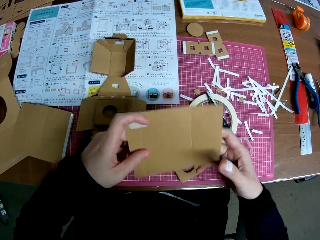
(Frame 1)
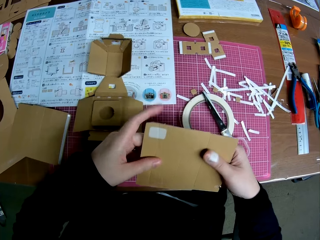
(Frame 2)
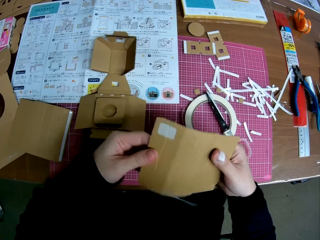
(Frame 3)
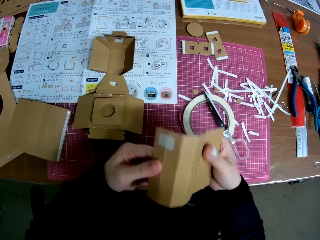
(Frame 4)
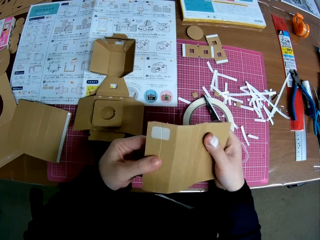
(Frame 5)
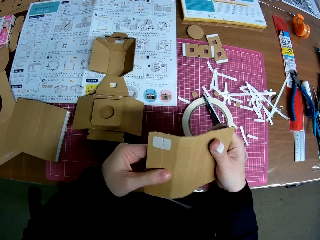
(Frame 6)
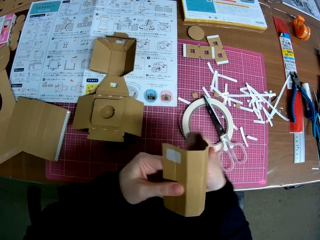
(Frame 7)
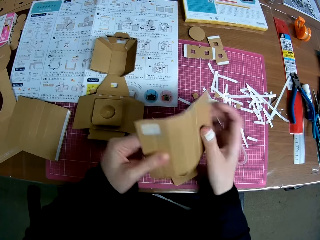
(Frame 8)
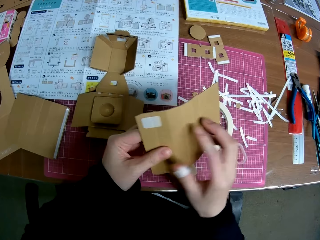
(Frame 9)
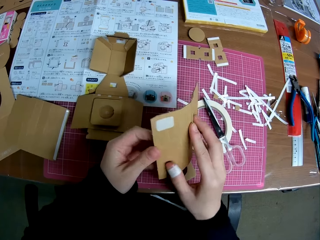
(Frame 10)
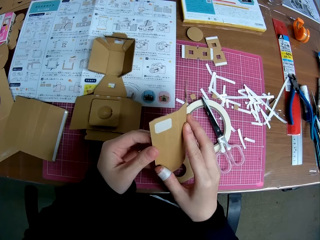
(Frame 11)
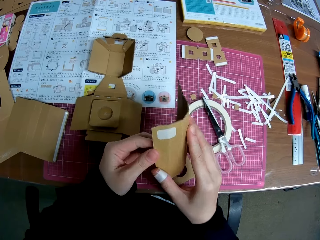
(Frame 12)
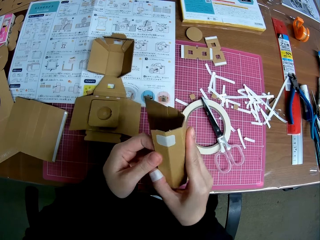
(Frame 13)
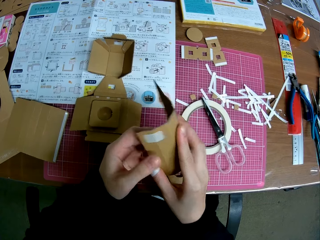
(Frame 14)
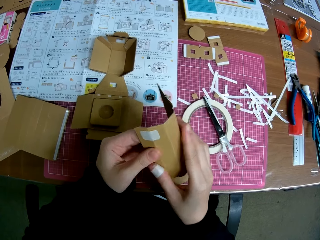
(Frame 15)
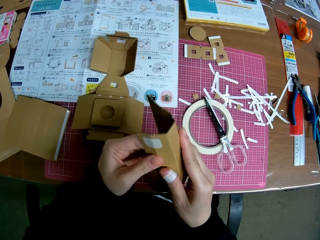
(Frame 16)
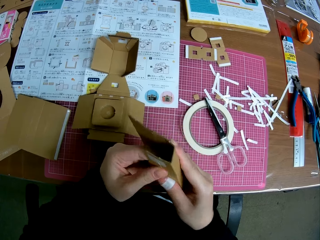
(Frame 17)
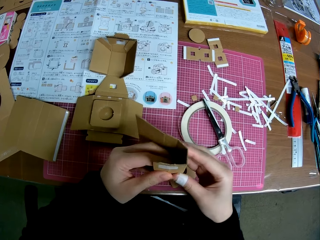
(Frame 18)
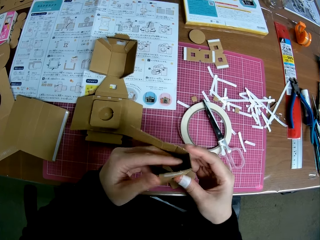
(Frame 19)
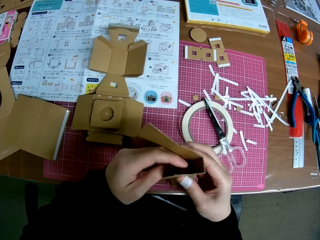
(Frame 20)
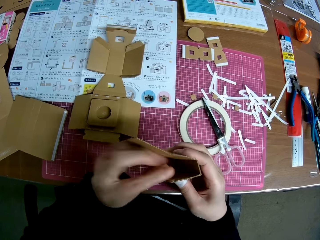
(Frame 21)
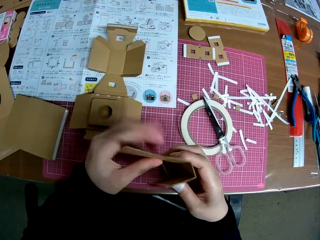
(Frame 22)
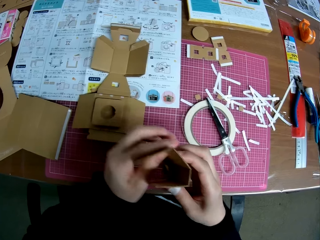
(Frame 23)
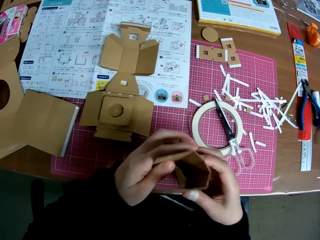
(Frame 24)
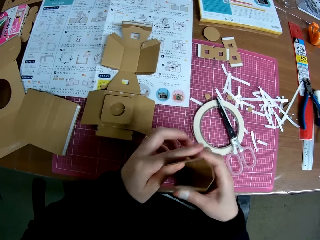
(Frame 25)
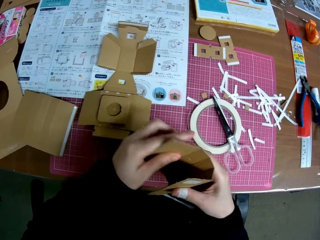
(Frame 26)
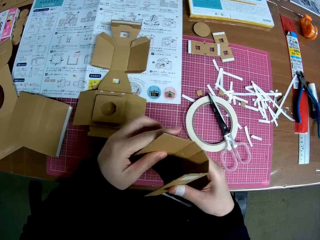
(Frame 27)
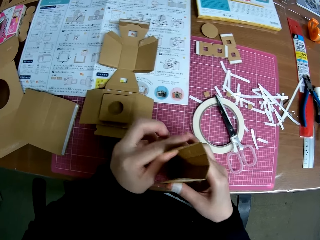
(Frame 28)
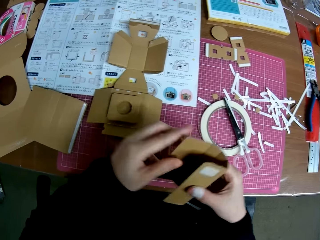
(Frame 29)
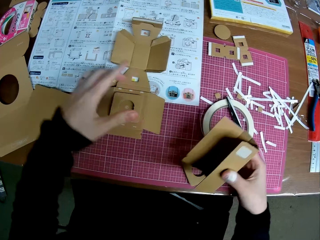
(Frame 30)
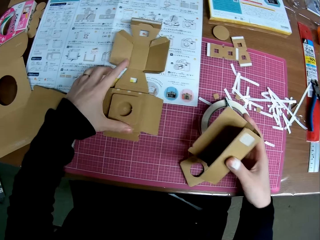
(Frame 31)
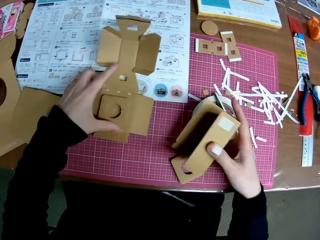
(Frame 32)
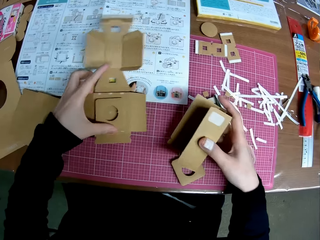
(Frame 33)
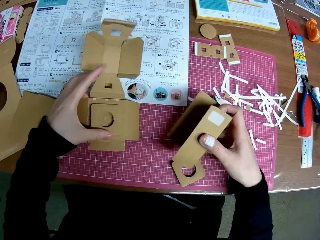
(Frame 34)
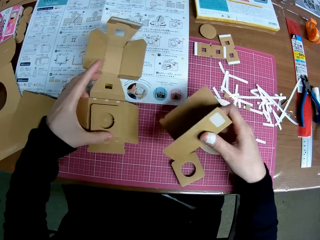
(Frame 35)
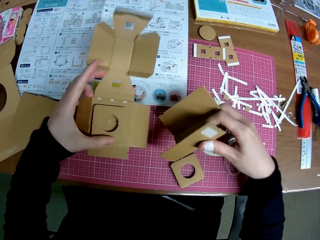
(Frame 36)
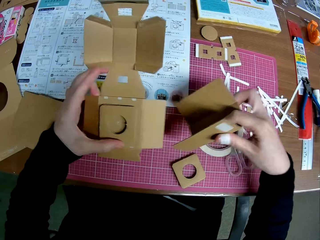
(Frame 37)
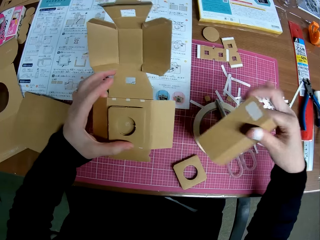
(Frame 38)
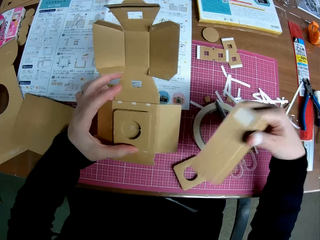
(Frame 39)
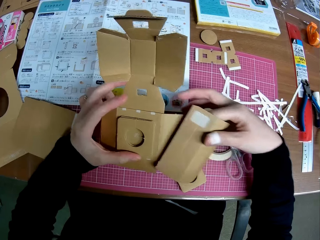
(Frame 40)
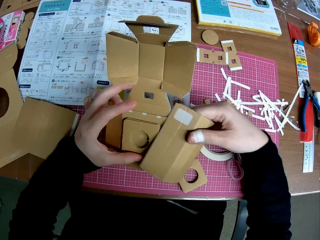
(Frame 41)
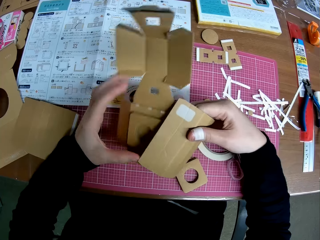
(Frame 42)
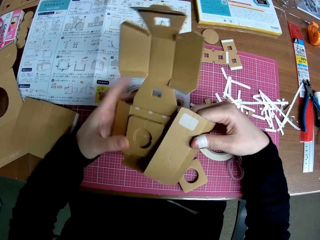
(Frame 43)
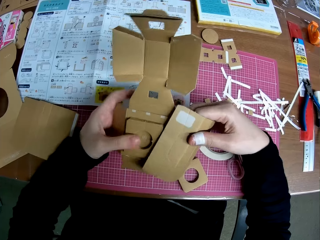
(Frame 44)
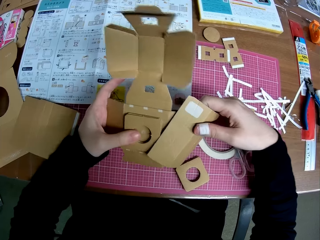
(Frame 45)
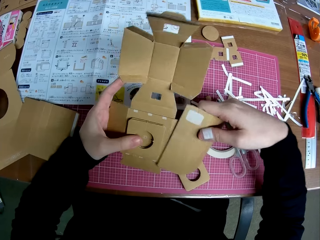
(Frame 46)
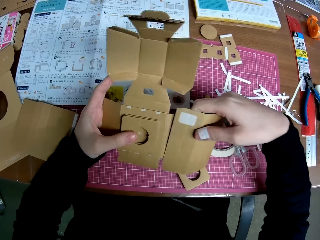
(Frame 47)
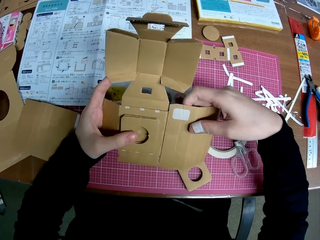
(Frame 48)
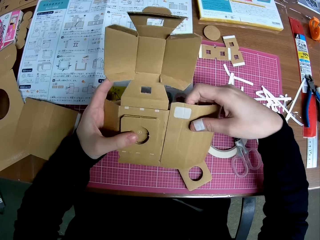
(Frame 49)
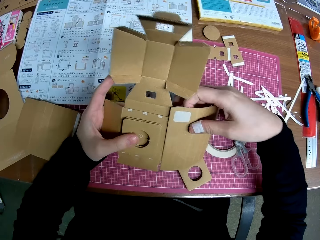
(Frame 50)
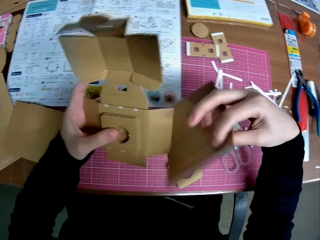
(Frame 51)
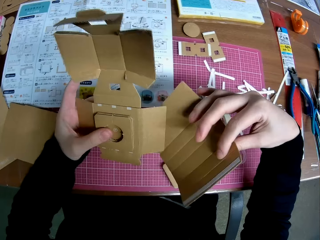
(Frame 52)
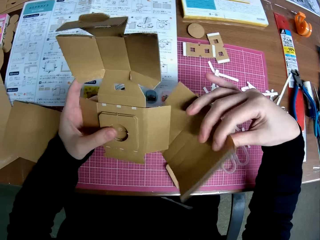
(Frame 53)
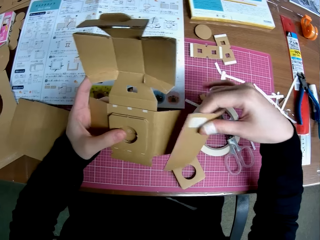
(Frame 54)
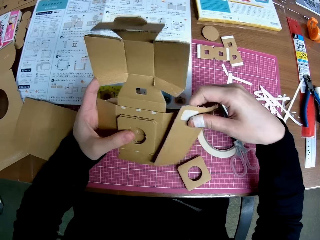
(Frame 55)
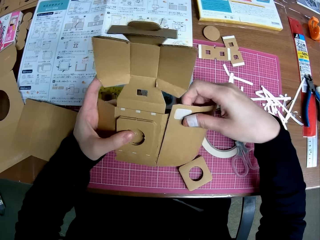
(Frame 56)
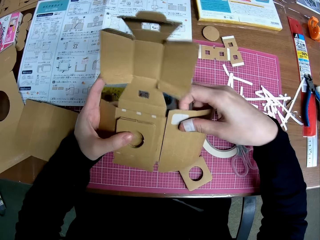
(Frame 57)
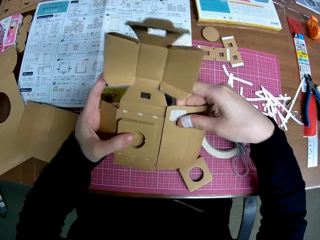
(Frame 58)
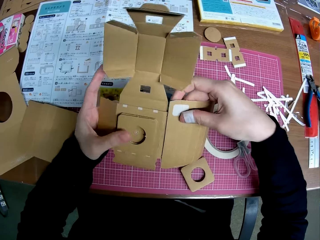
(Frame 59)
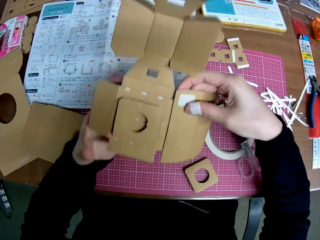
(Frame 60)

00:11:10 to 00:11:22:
The camera wearer handles a piece of paper mechanical model or cardboard box with both his hands. He holds the piece of cardboard box. He folds the piece of cardboard box. He picks a piece of paper mechanical model from the table with his left hand. He places the piece of paper mechanical model in his right hand on the piece of paper mechanical model in his left hand. He holds a piece of cardboard box.

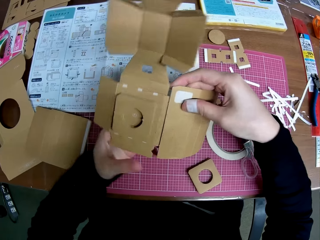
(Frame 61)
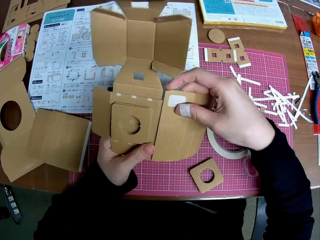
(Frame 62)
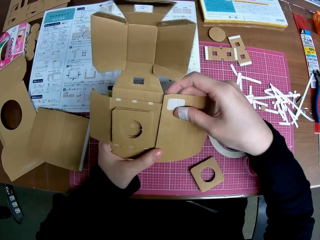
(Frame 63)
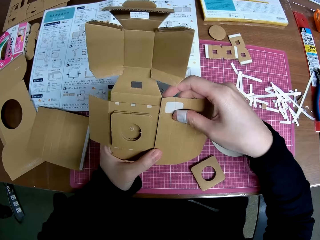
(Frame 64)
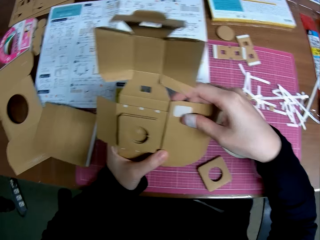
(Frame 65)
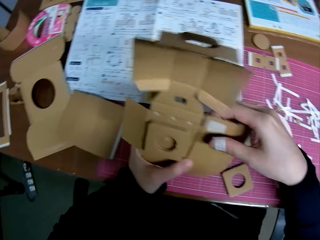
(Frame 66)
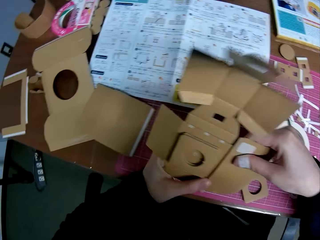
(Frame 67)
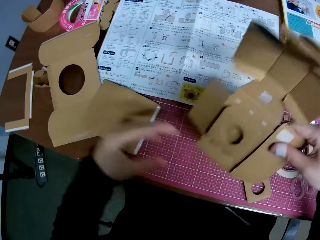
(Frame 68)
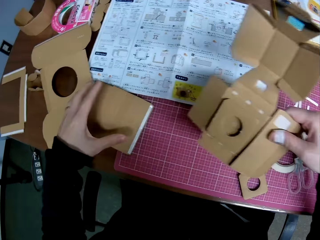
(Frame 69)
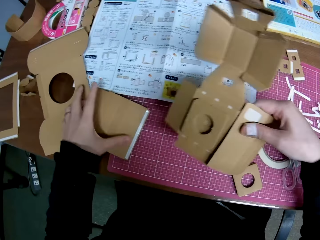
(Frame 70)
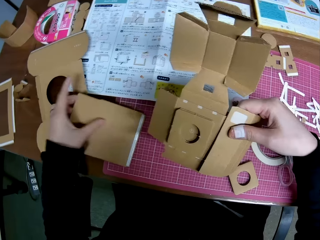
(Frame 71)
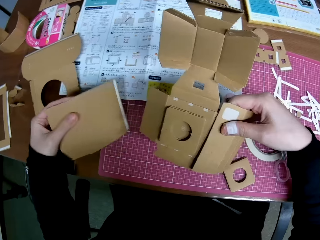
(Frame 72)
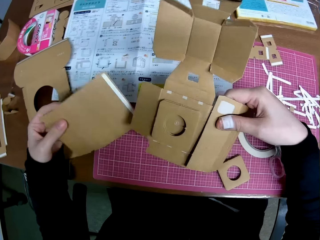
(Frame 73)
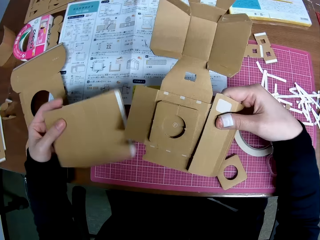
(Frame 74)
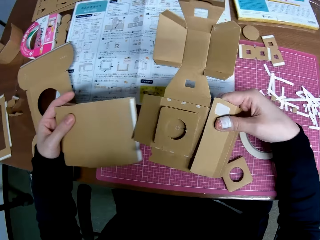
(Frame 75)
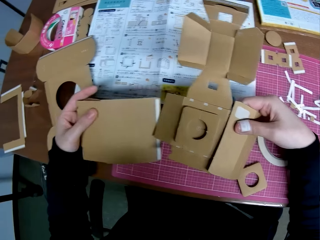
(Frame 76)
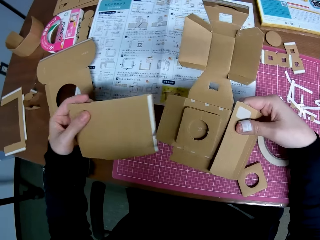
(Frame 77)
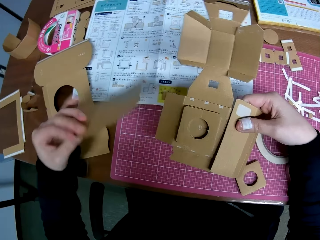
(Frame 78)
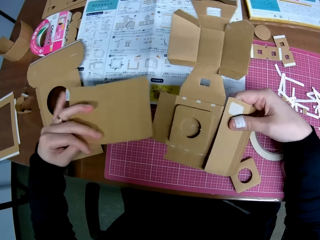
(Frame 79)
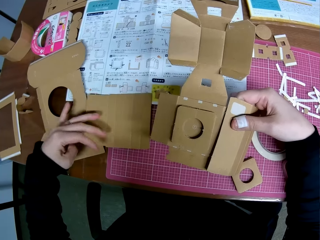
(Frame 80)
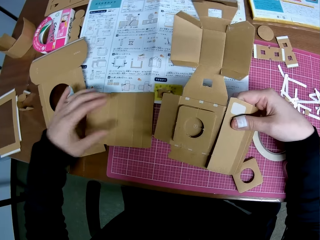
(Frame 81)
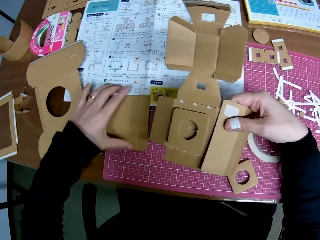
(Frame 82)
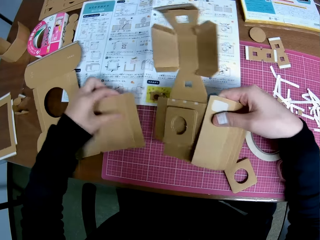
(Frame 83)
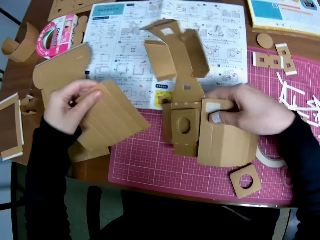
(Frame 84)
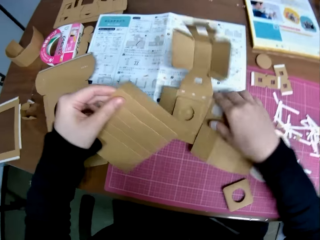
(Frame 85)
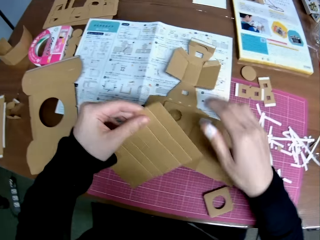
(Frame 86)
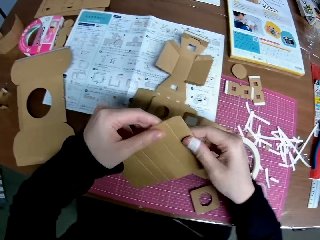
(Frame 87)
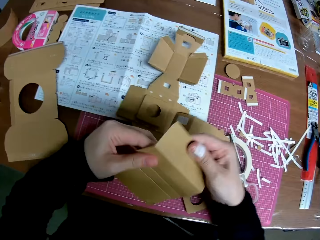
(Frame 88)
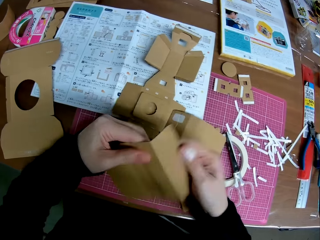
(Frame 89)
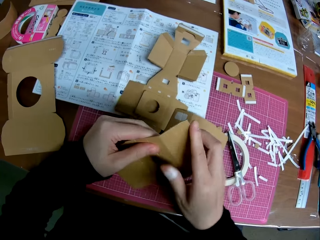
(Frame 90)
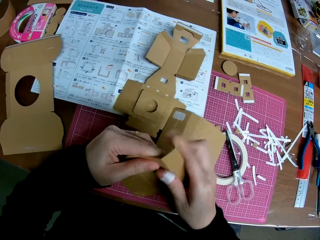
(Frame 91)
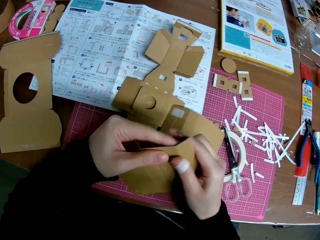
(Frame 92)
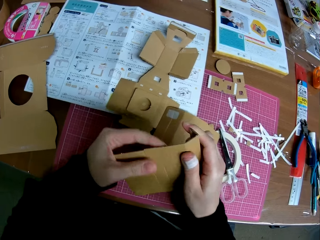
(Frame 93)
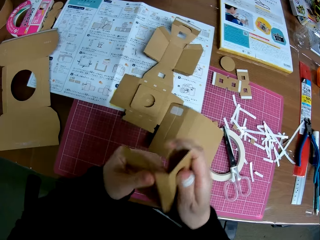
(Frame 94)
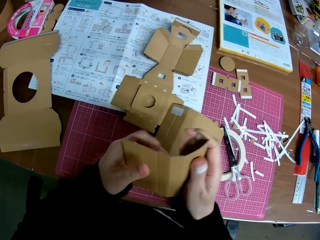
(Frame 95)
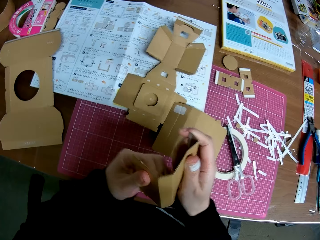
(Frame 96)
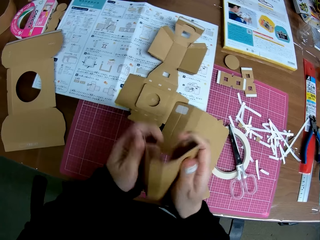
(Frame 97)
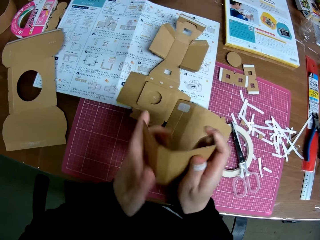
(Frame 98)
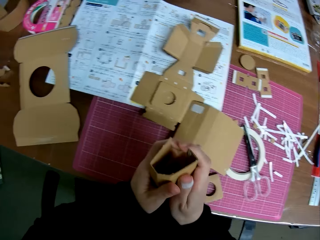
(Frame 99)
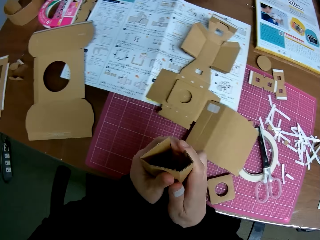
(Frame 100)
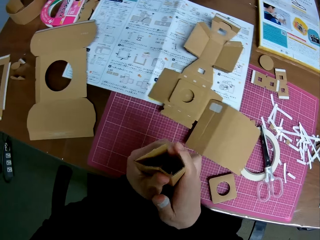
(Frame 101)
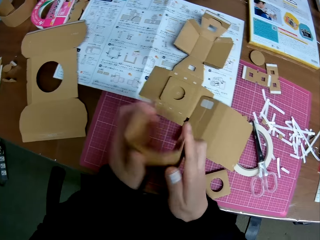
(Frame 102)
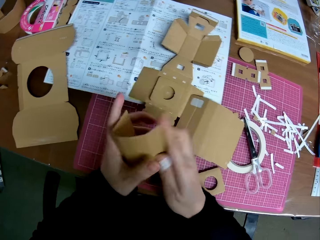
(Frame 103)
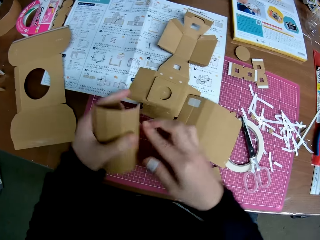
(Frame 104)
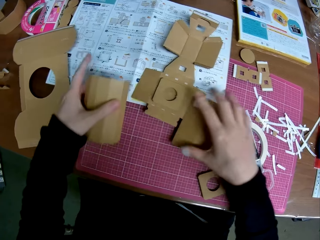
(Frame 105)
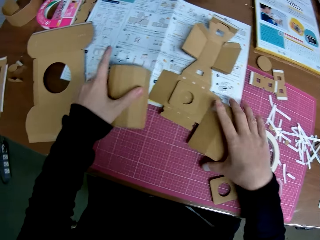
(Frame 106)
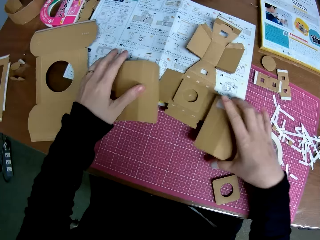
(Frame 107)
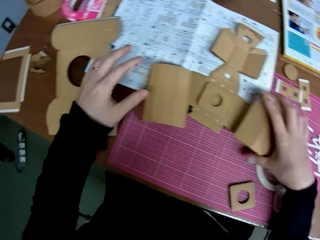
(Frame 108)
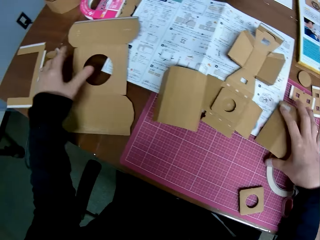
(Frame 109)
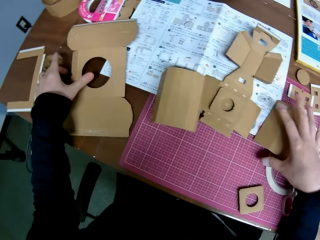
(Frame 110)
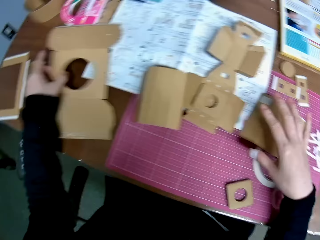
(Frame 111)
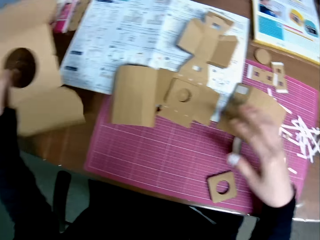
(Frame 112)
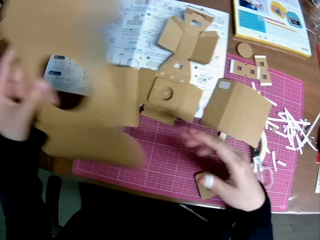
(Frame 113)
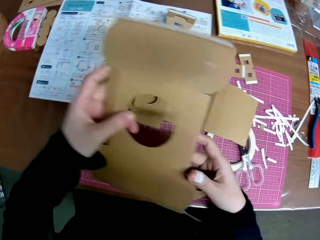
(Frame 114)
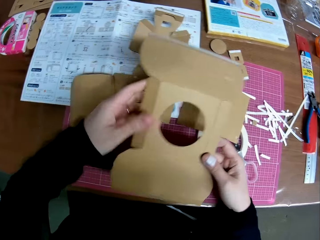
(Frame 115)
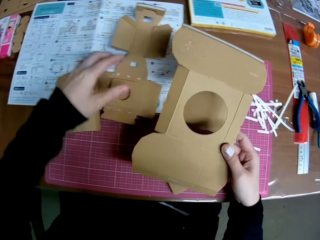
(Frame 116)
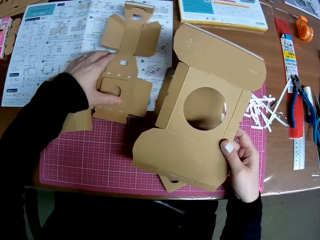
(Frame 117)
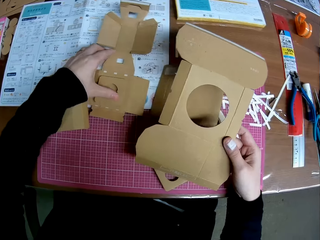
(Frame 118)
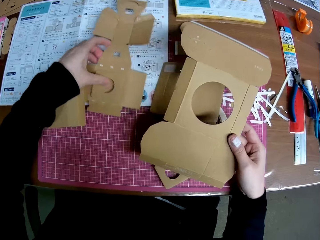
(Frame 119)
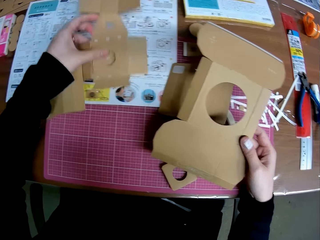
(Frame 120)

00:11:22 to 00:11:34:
The camera wearer picks up a piece of paper mechanical model or cardboard box from the table with his left hand. He holds the piece of cardboard box. He drops the piece of paper mechanical model in his right hand on the table. He holds a piece of cardboard box. He handles the piece of paper mechanical model with both hands. He folds the piece of cardboard box. He drops the piece of paper mechanical model on the table with his left hand. He adjusts a piece of paper mechanical model on the table with his right hand. He picks up a piece of paper mechanical model from the table with his left hand and passes the piece of paper mechanical model from his left hand to his right hand. He holds a piece of cardboard box. He picks up a piece of cardboard box on the table.
